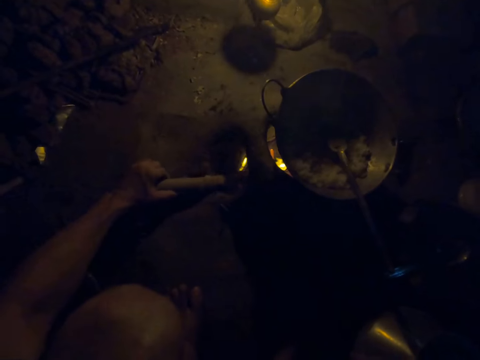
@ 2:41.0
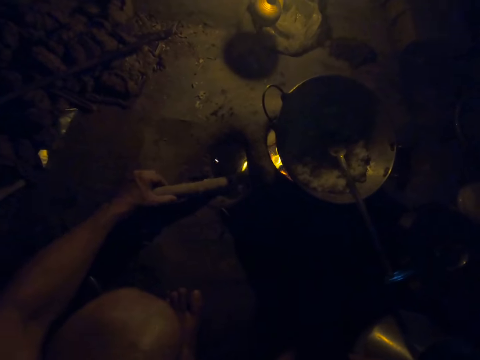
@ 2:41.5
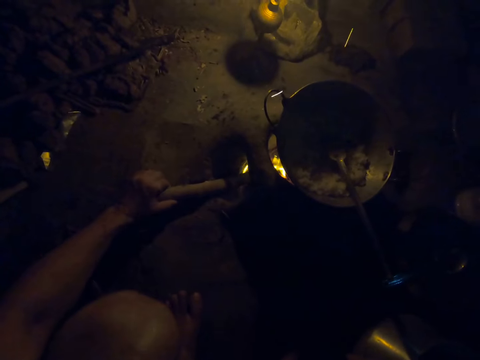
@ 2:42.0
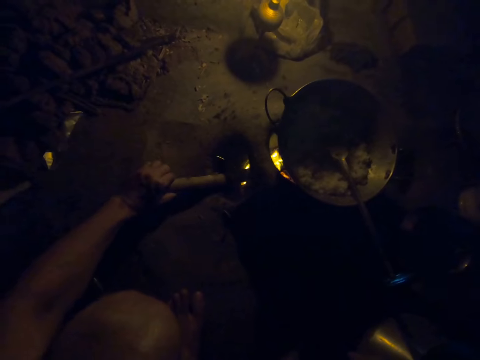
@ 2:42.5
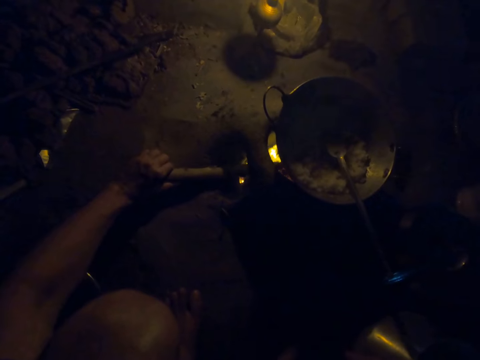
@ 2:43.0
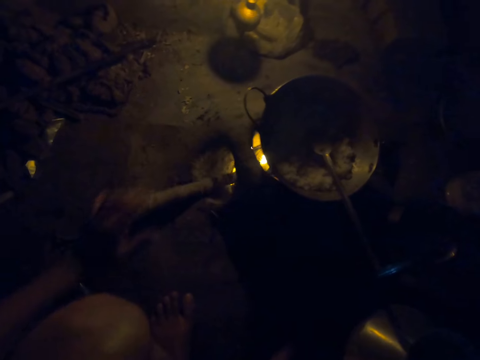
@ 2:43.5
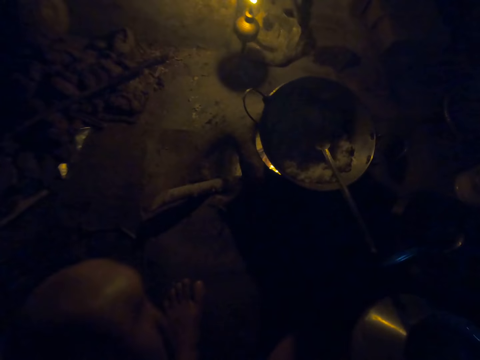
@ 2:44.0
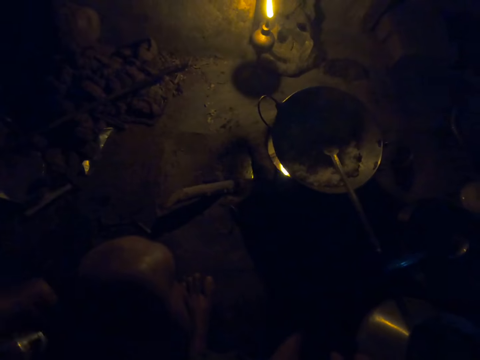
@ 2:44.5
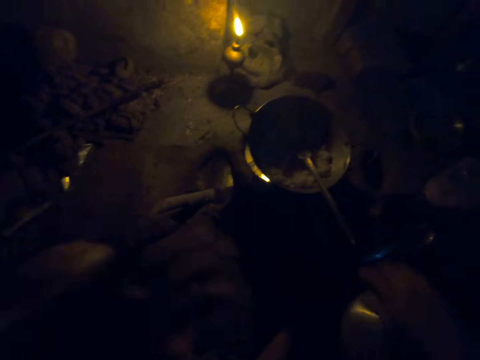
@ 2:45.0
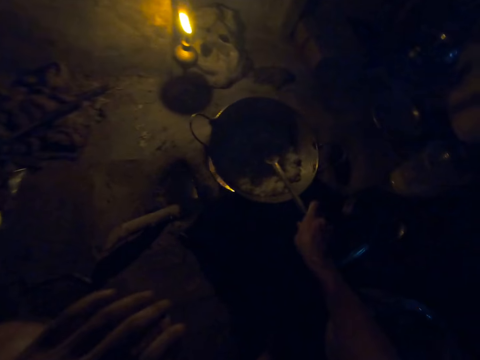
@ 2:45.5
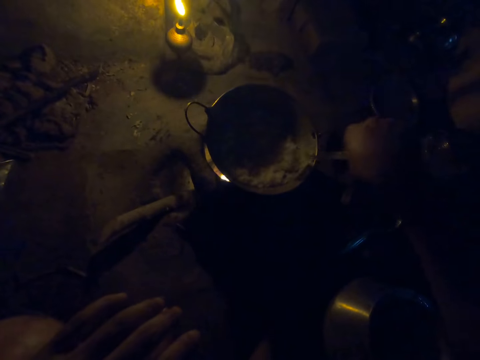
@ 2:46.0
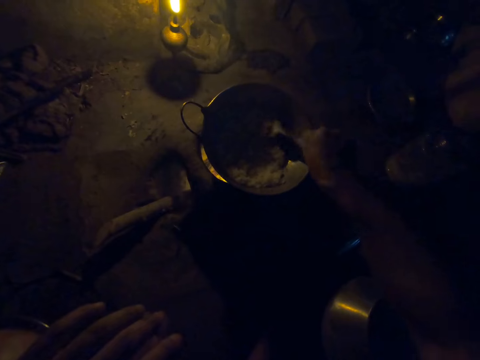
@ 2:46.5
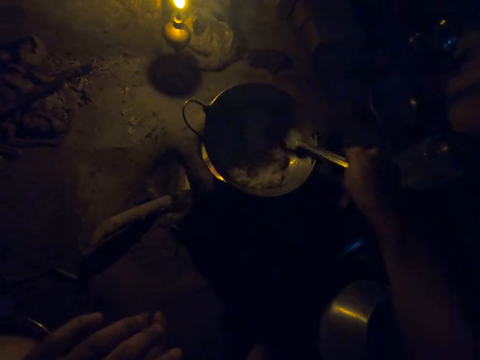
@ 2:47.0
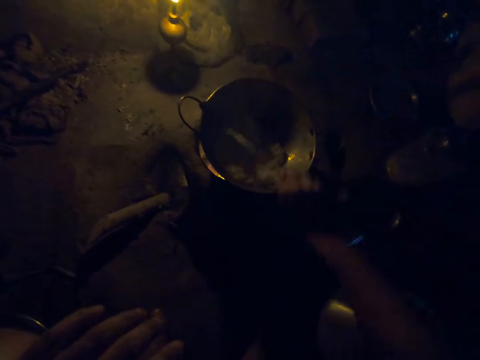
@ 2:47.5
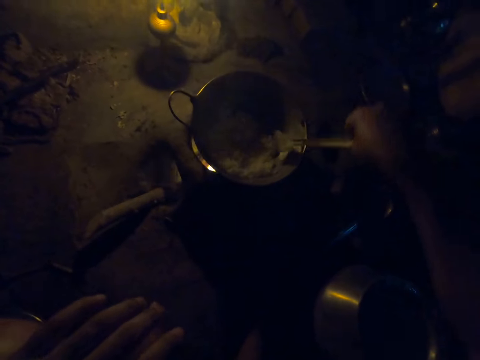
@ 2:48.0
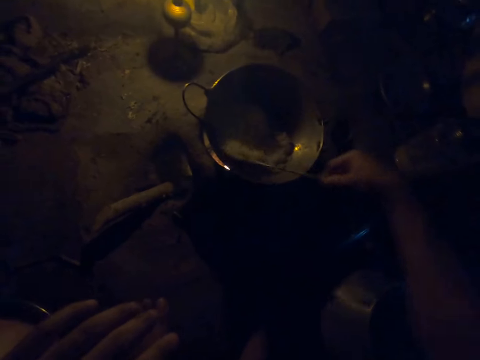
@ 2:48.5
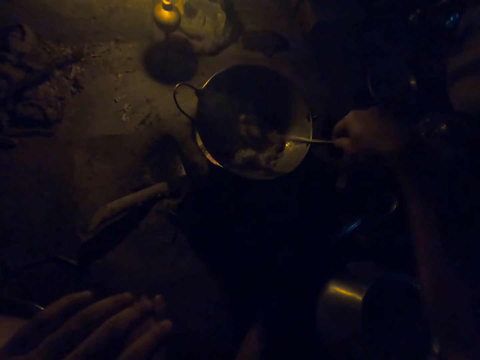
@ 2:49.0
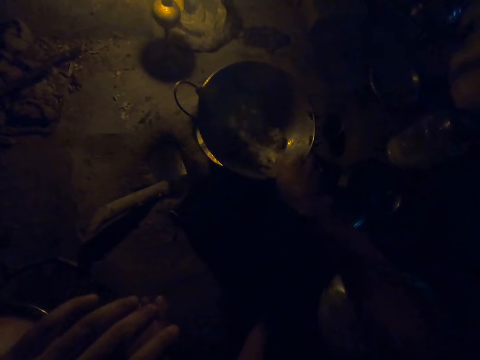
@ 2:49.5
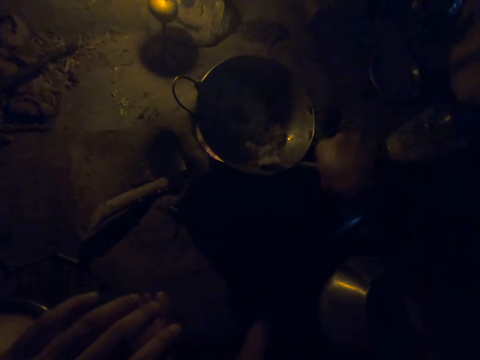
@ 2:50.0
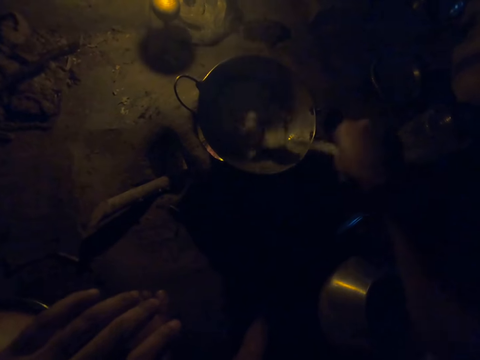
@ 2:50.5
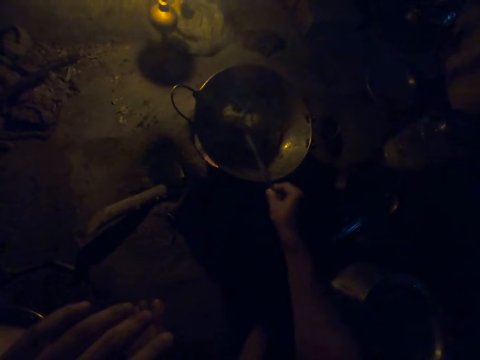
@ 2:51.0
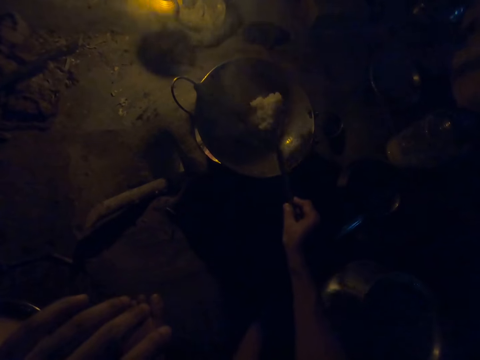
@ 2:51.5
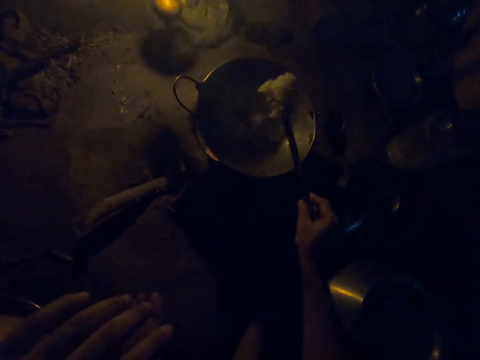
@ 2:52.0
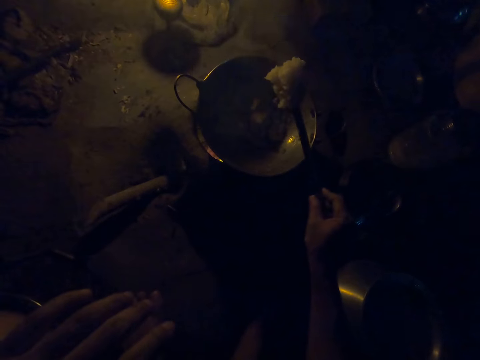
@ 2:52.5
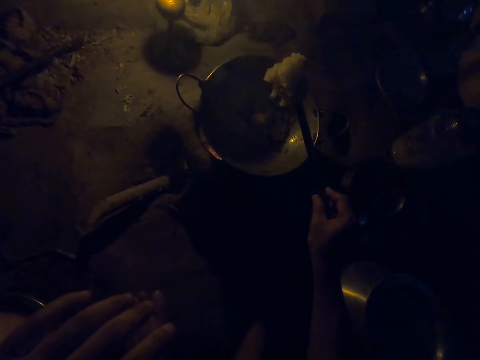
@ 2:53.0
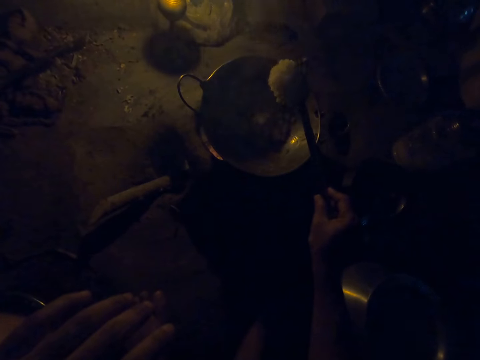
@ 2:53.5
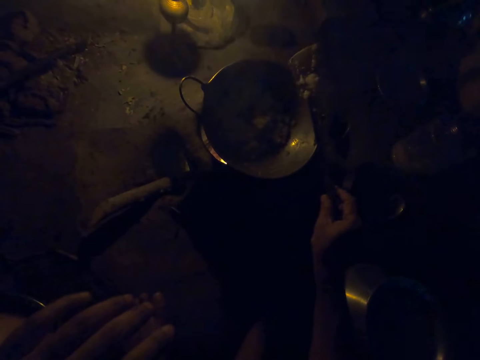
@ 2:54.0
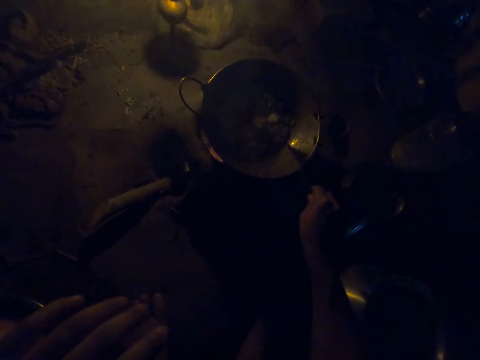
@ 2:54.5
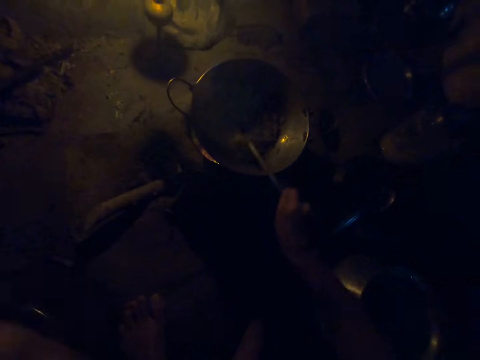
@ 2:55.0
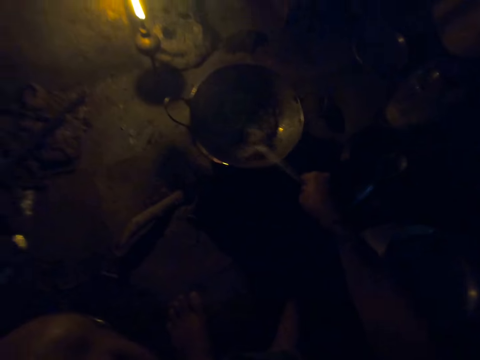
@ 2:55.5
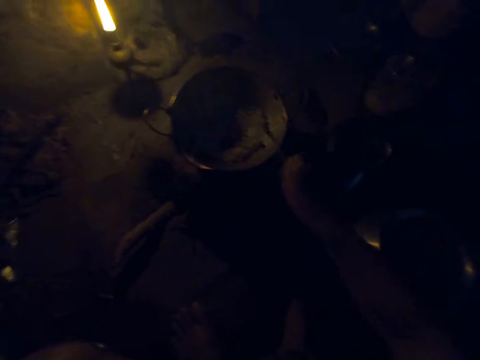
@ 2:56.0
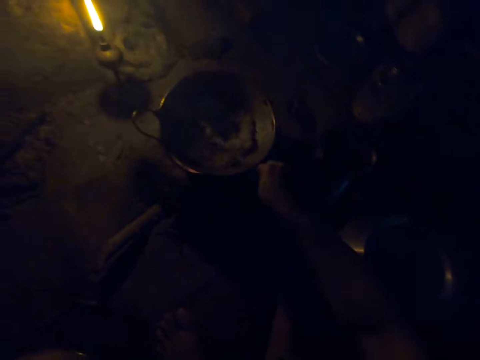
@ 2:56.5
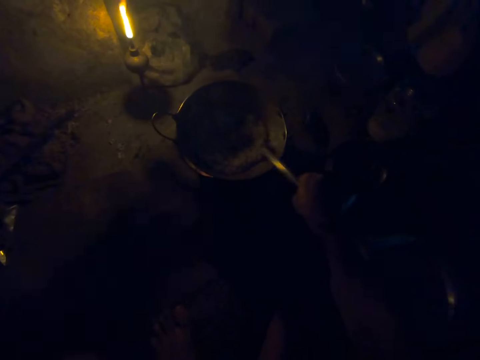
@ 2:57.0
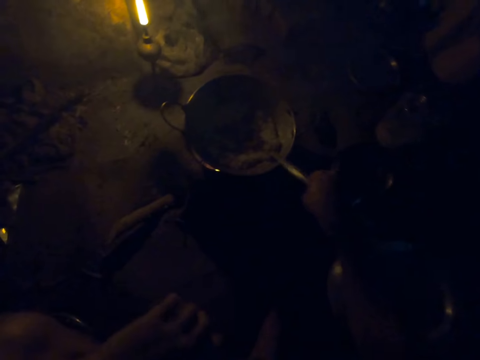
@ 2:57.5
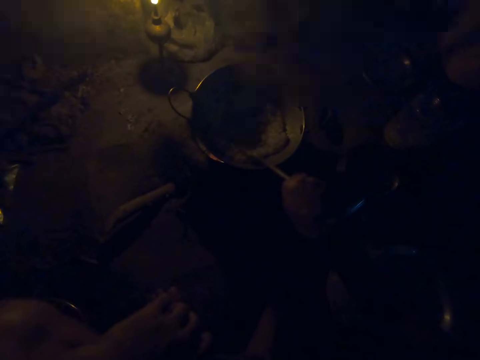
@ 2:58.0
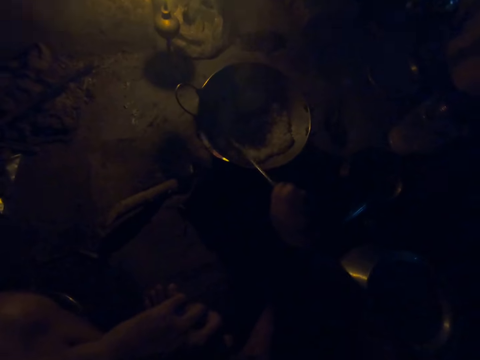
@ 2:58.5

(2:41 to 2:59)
The camera wearer takes the spatula spoon. They stir the paste in the pot with the spatula spoon. They scoop the paste, look at the paste and drop the paste in the cooking pan. They stir the paste with the spatula spoon. They move the left hand.

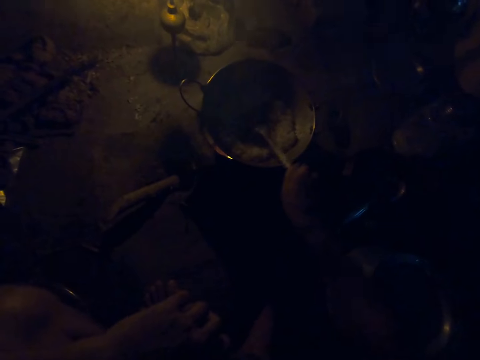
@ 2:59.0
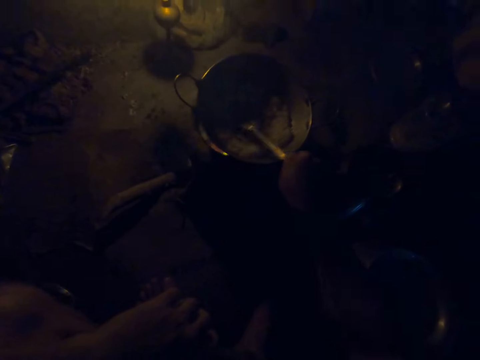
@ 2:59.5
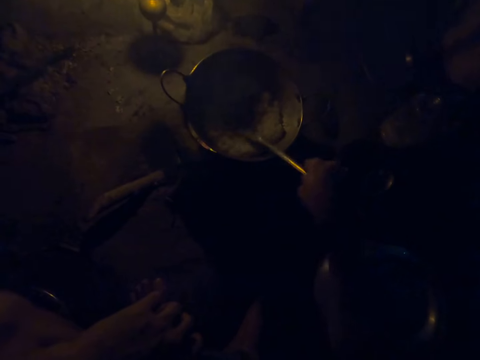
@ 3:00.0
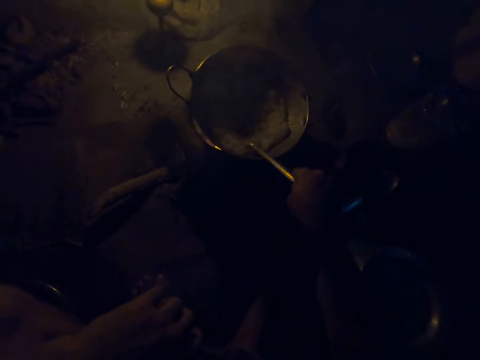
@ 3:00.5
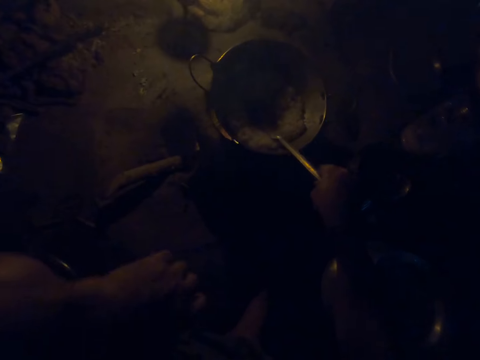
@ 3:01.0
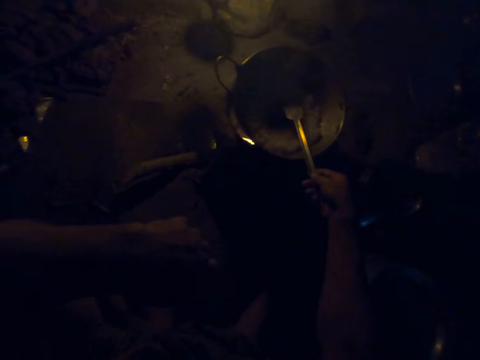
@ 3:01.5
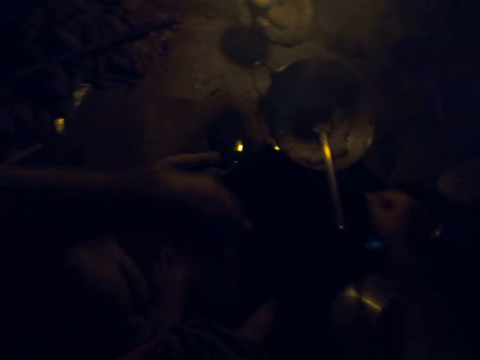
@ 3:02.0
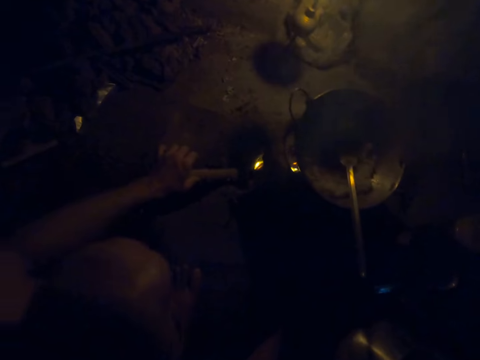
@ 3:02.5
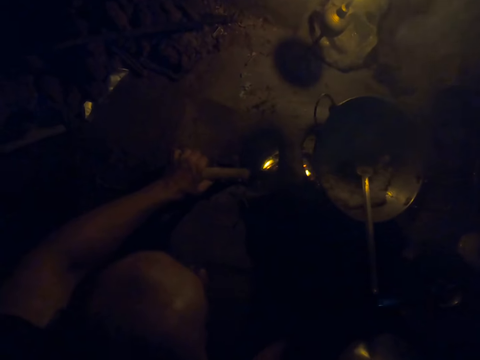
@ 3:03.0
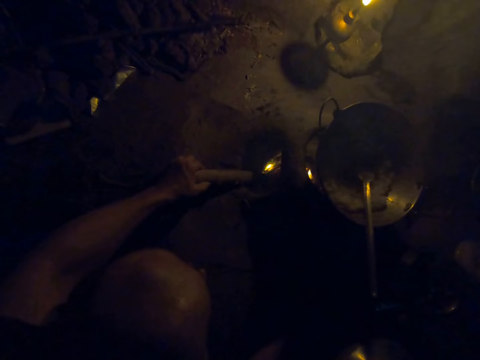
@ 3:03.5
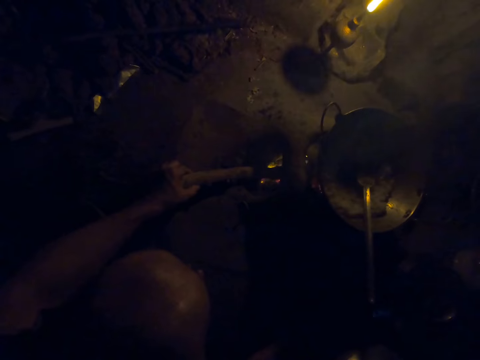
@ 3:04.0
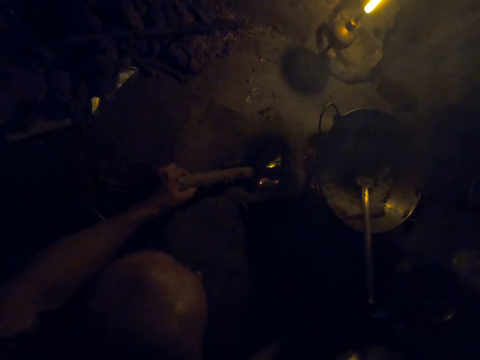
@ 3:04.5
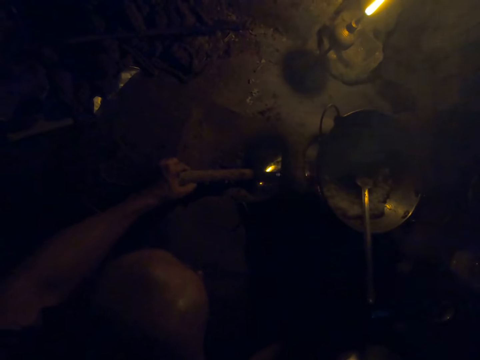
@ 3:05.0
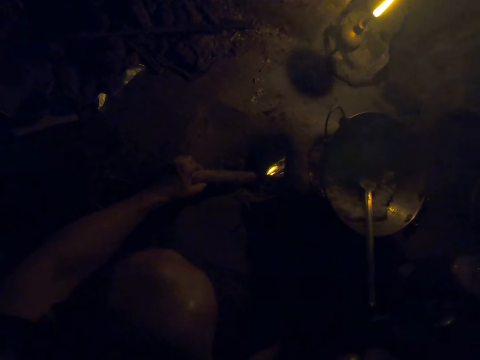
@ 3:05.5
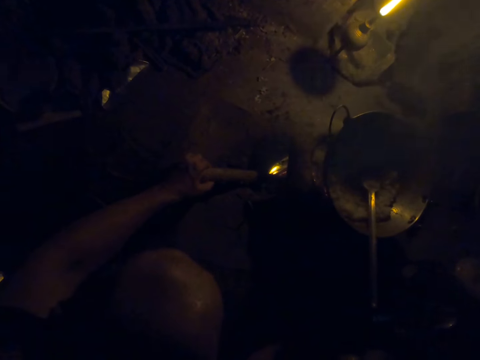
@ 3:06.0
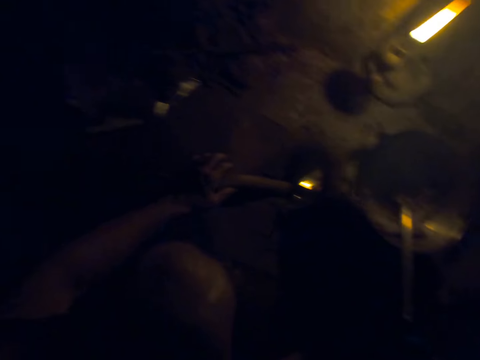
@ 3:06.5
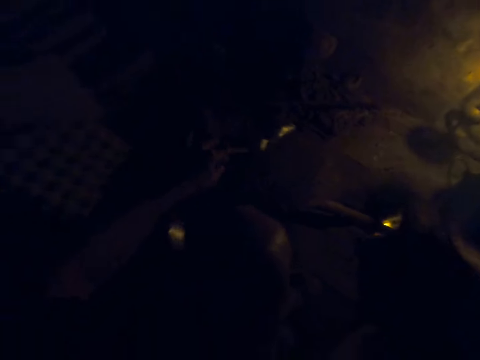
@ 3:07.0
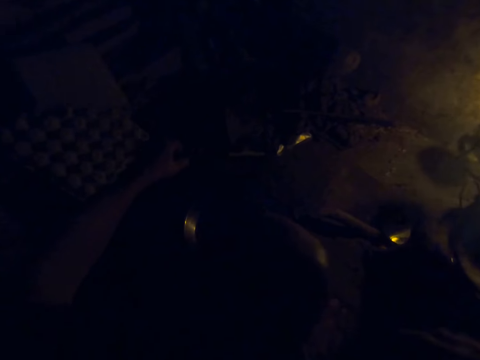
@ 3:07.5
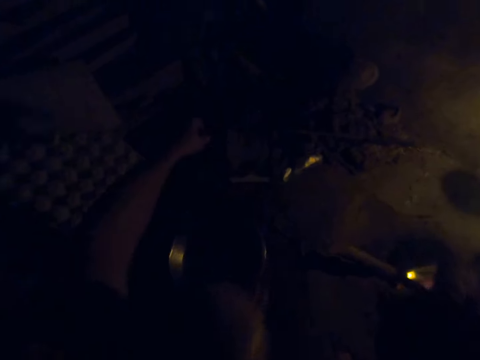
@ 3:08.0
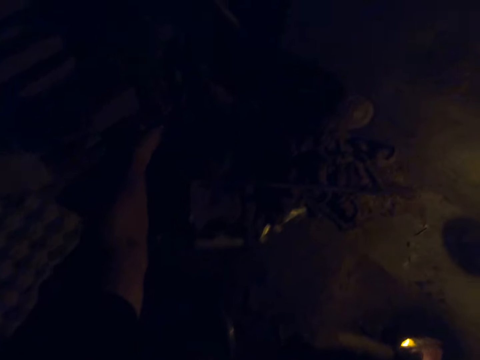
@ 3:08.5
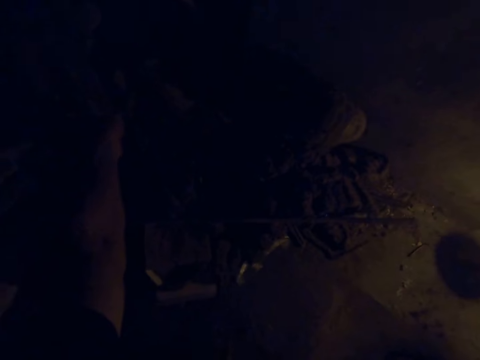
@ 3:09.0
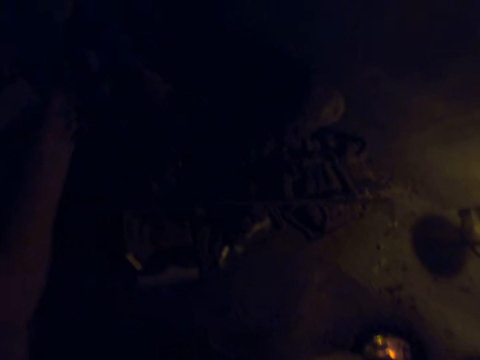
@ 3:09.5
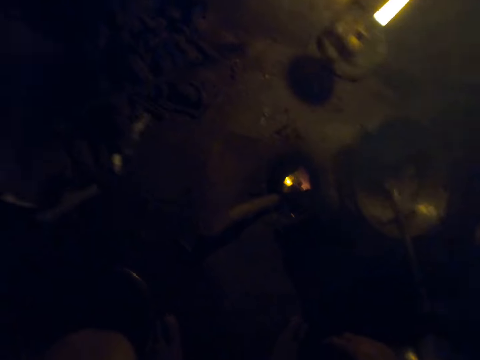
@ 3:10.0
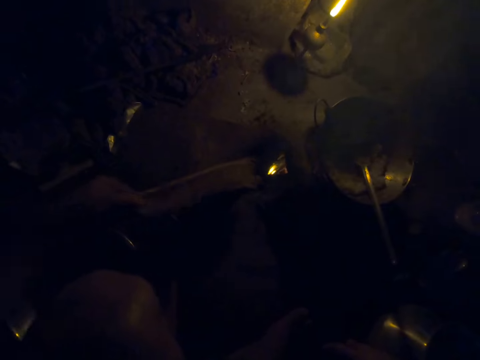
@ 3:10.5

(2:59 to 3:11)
The camera wearer puts the spatula spoon in the cooking pan. She adjusts the firewood in the firewood stove with her left hand. She turns aside. She picks another firewood with her left hand.
